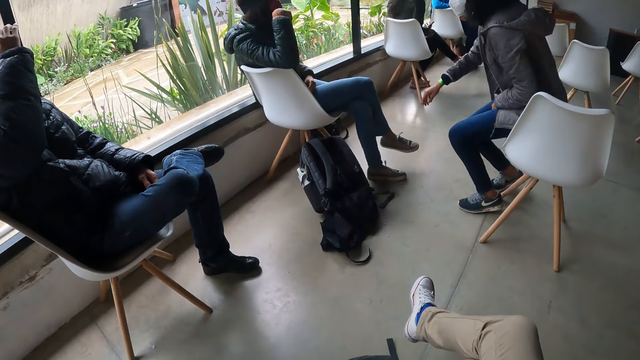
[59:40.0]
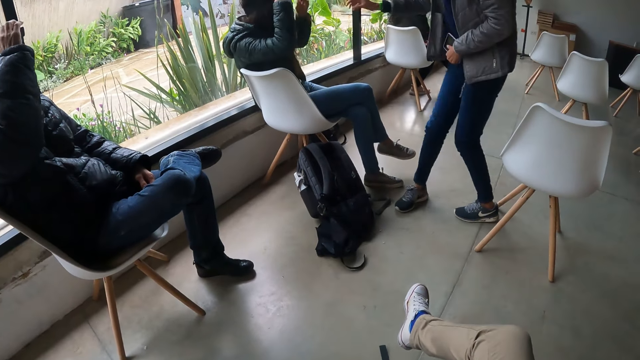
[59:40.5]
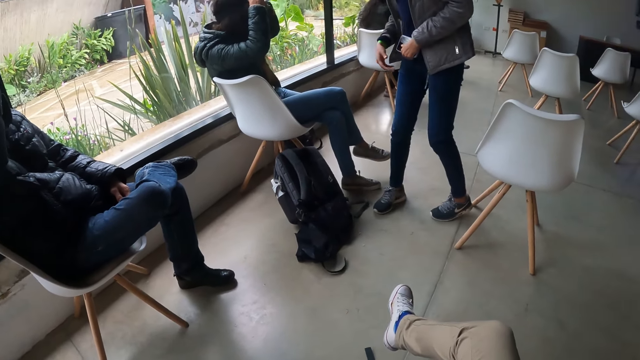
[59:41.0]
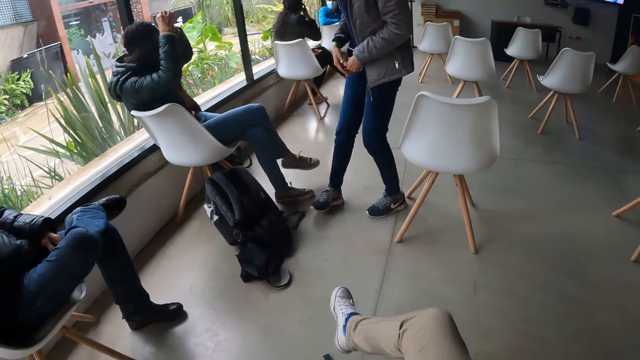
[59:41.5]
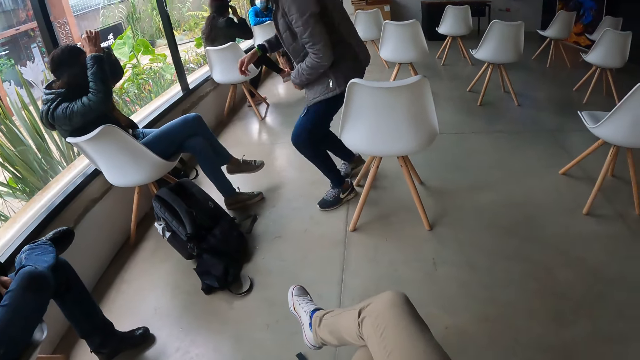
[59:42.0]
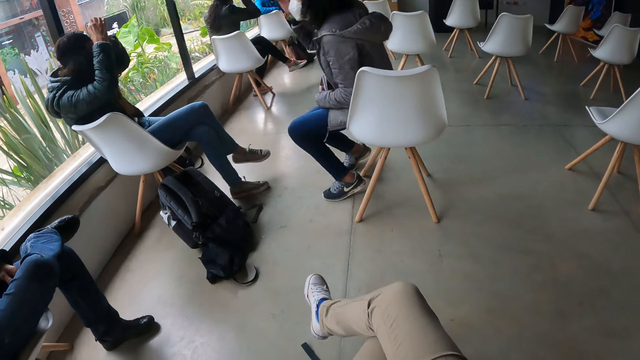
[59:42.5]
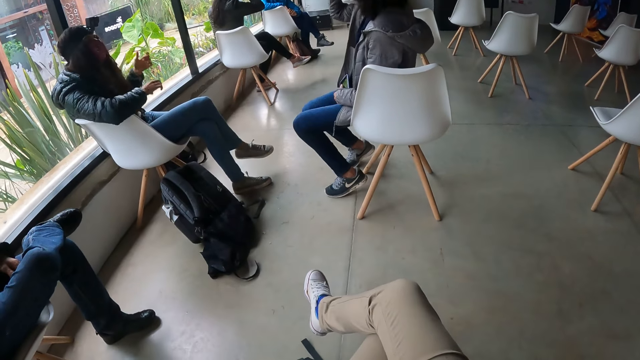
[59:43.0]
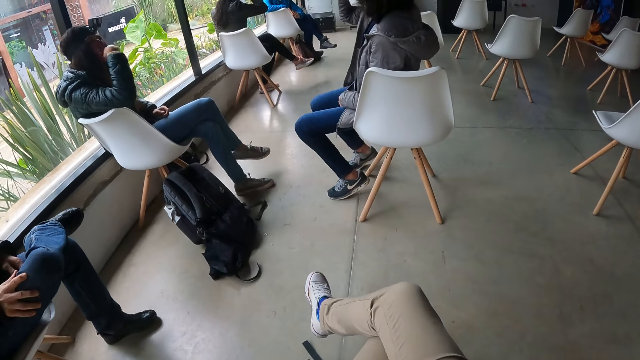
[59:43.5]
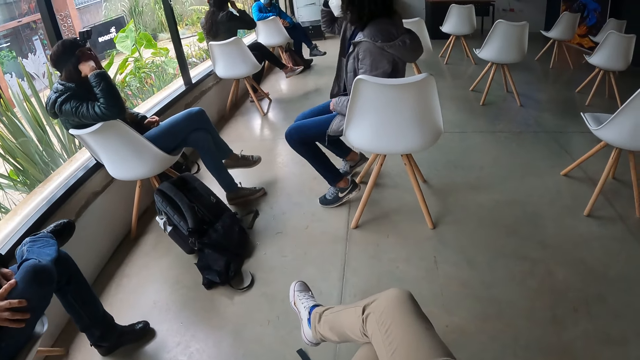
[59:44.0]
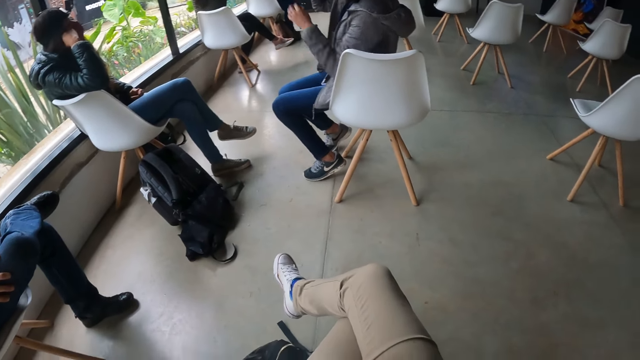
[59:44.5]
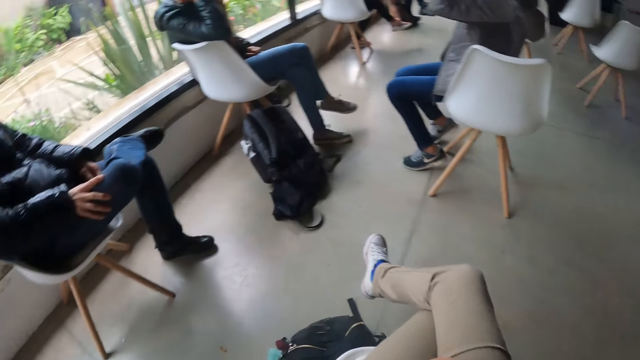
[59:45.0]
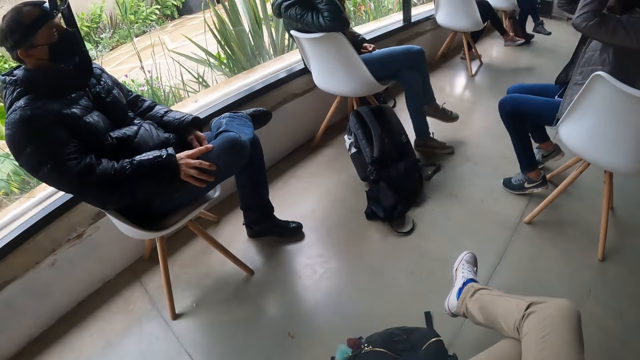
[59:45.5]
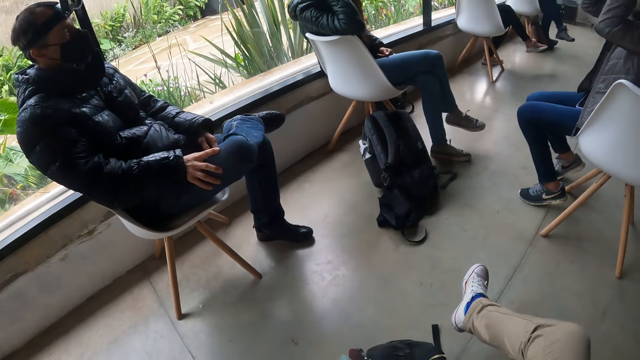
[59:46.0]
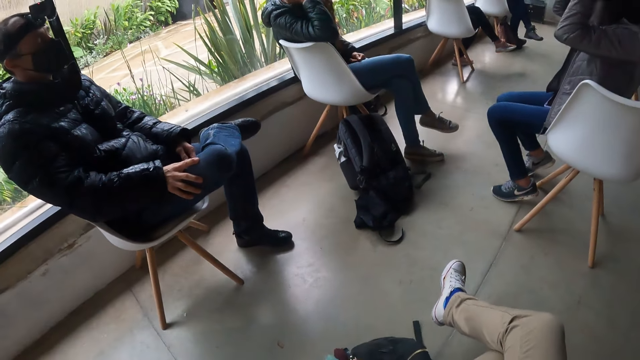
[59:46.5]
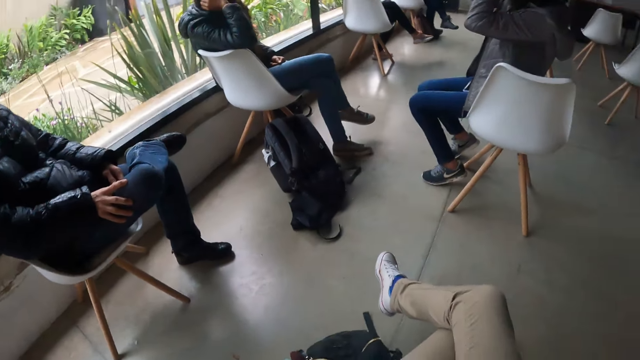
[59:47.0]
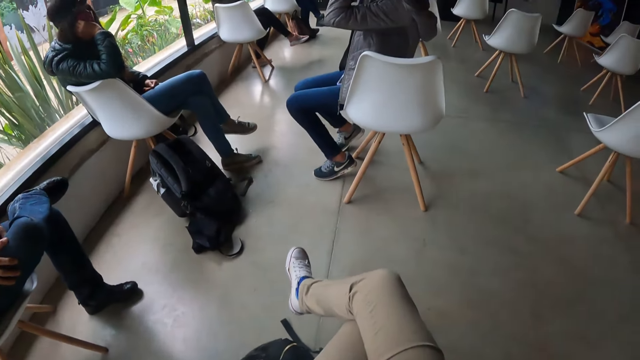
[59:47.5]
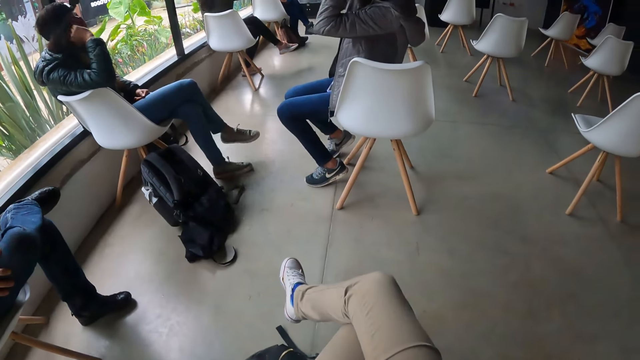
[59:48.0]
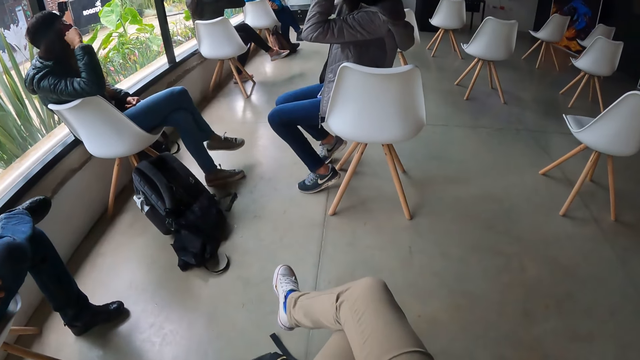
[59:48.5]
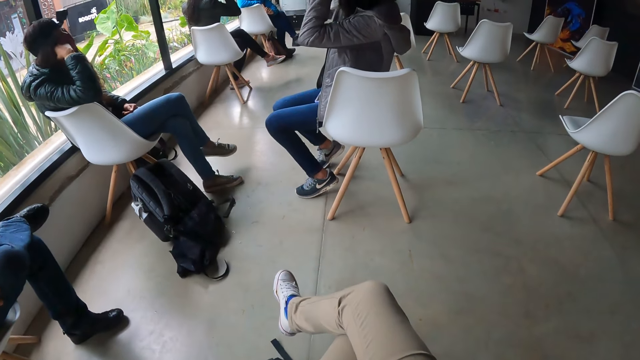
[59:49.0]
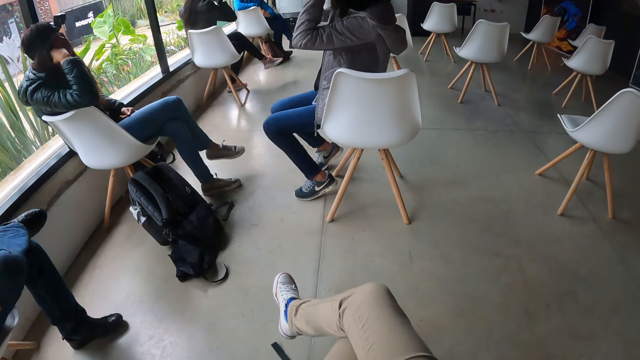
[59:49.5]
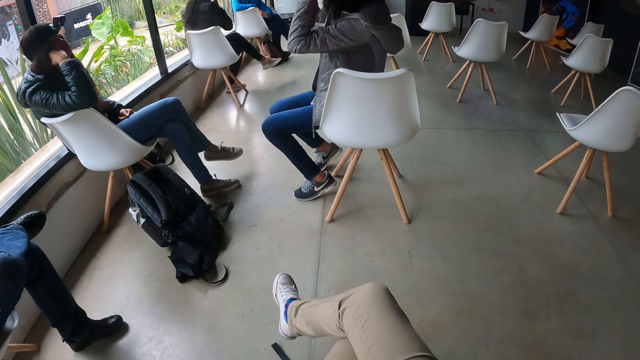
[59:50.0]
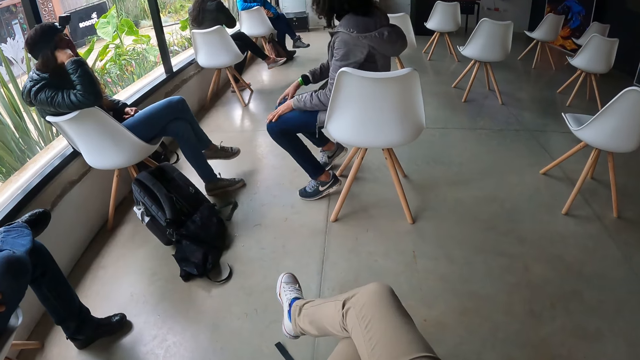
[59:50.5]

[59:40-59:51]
A woman stands up on the chair. Another woman adjusts the camera on her head with both hands. The first woman sits on the chair. The camera wearer looks around.

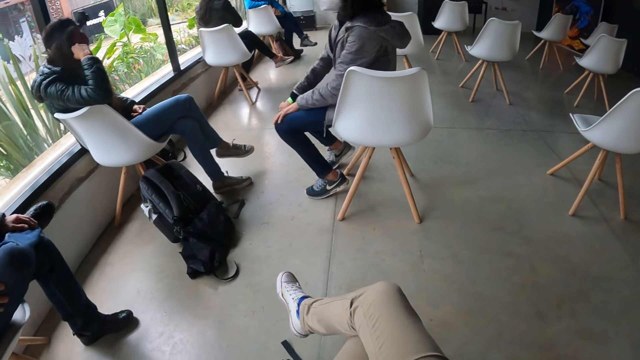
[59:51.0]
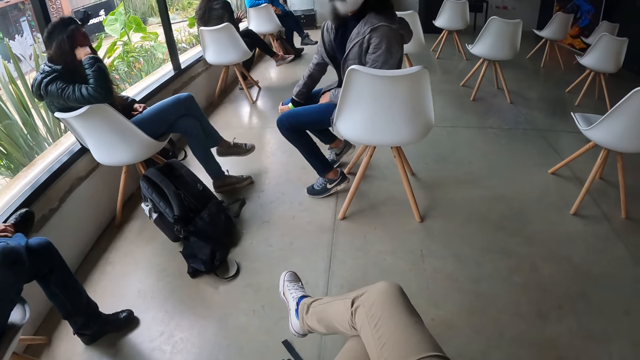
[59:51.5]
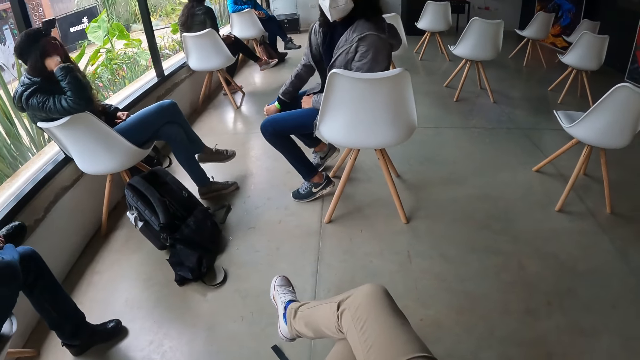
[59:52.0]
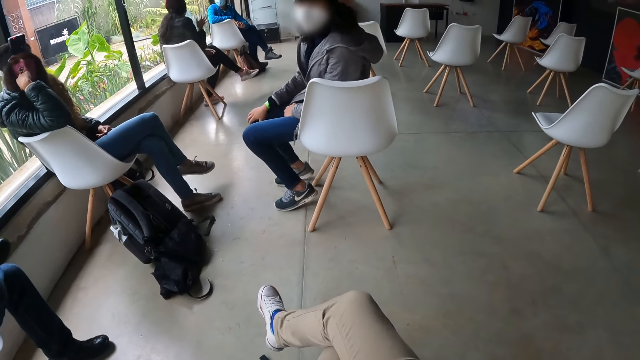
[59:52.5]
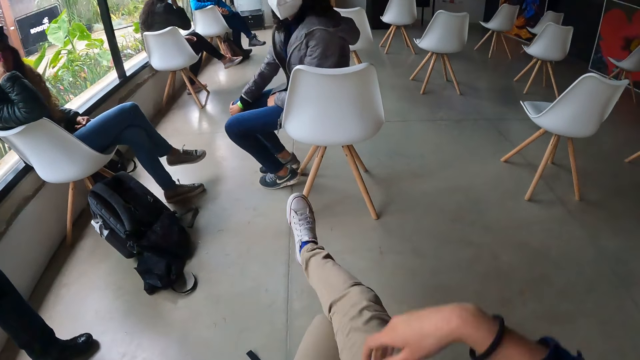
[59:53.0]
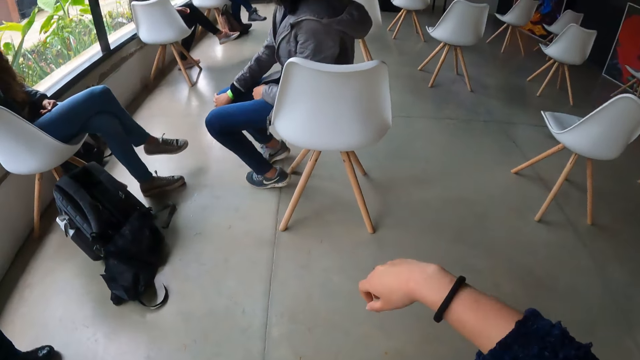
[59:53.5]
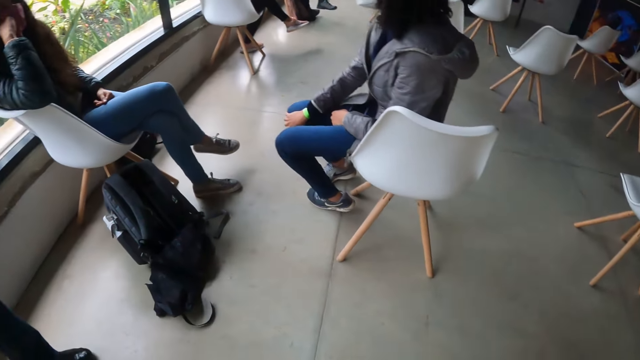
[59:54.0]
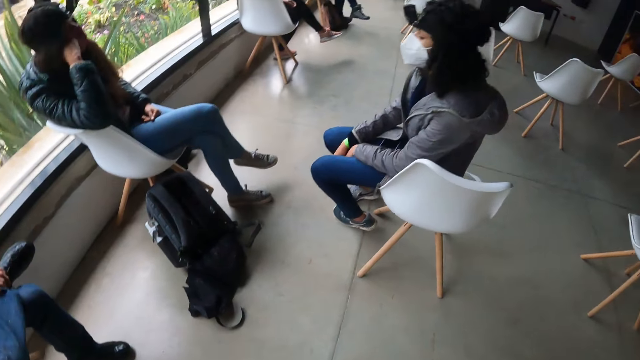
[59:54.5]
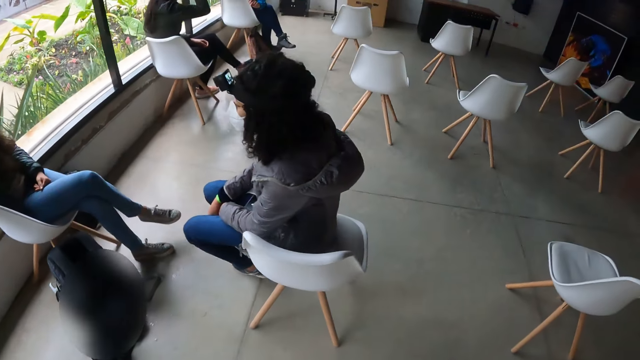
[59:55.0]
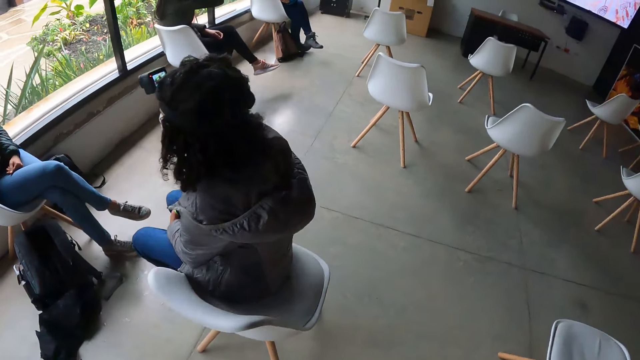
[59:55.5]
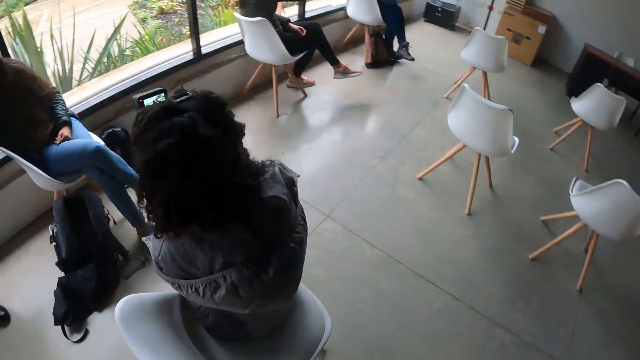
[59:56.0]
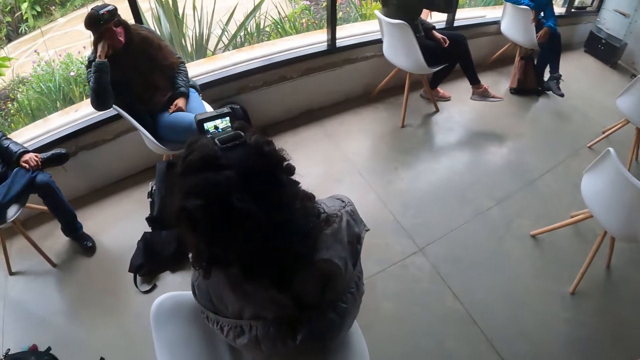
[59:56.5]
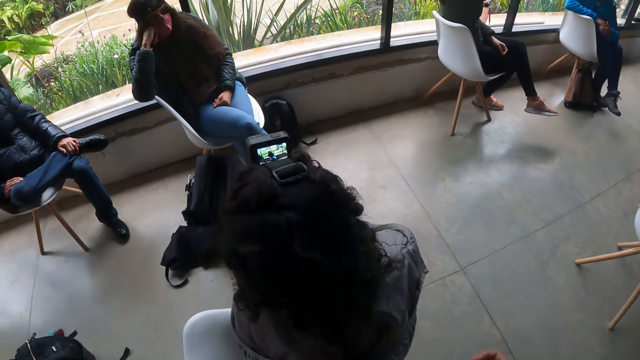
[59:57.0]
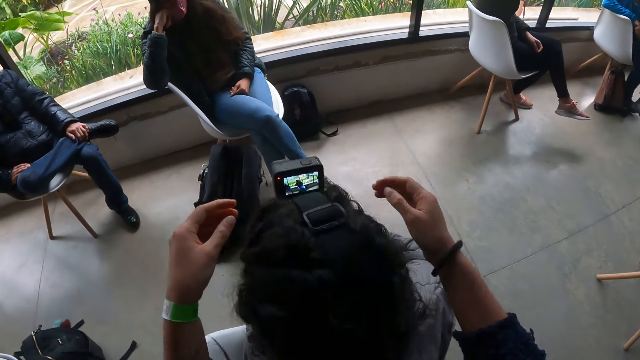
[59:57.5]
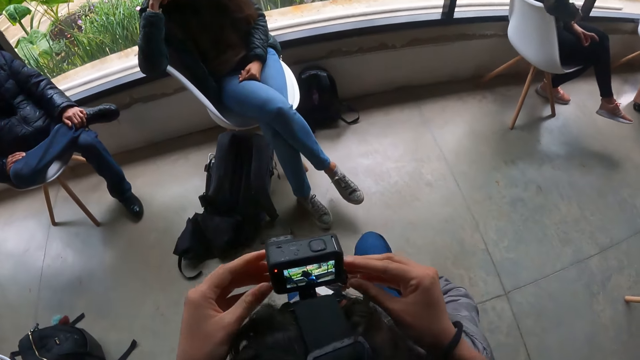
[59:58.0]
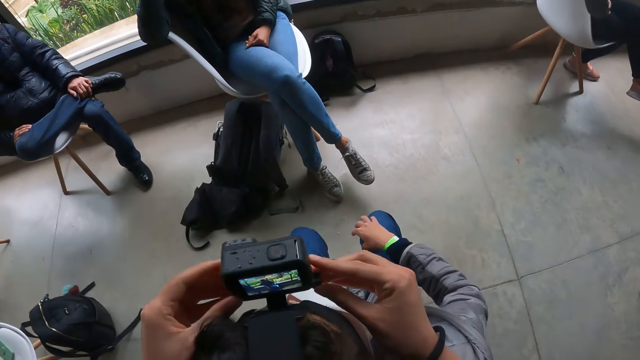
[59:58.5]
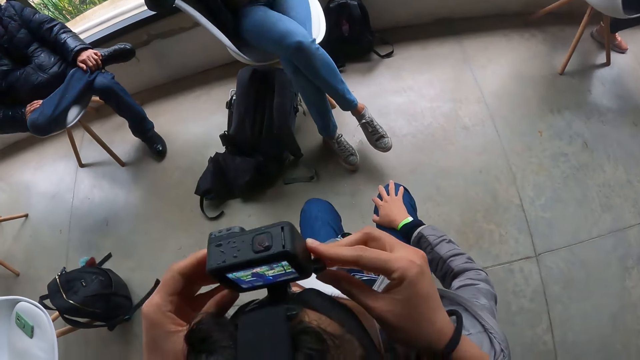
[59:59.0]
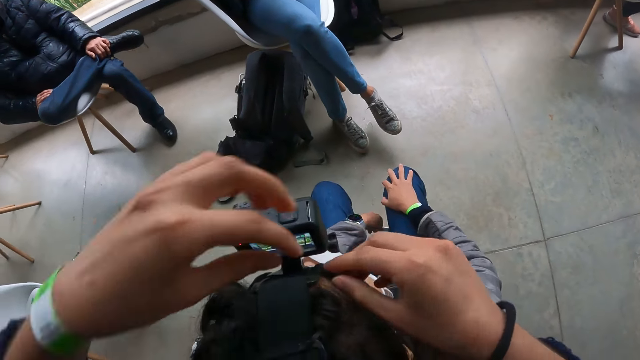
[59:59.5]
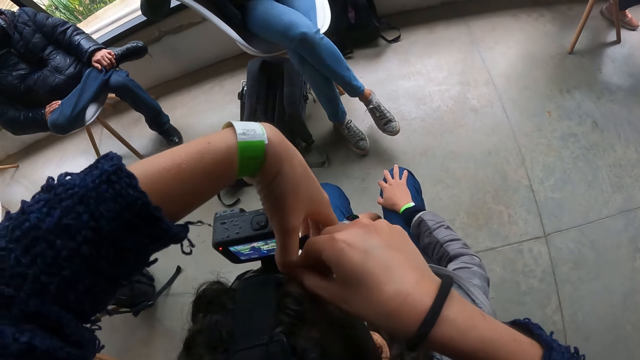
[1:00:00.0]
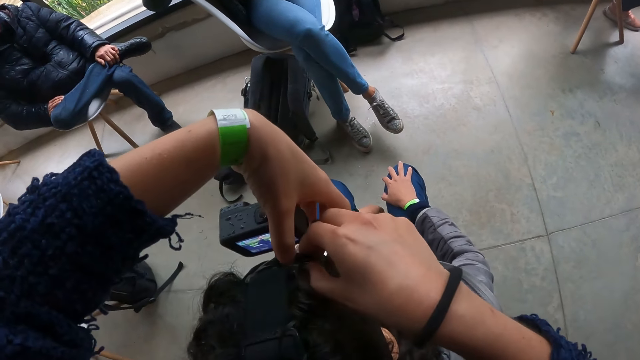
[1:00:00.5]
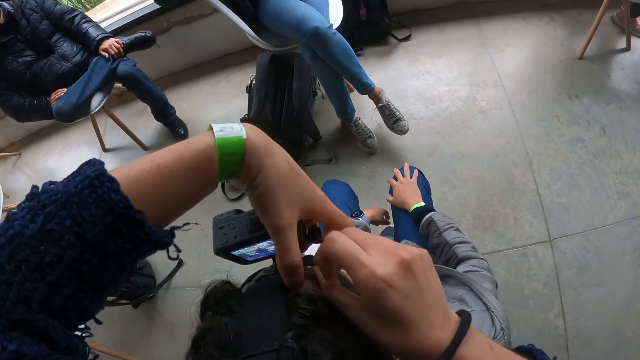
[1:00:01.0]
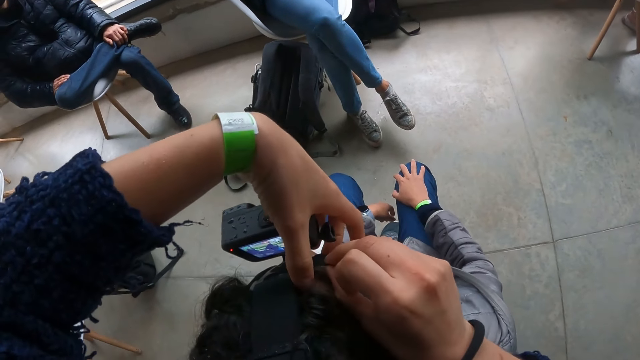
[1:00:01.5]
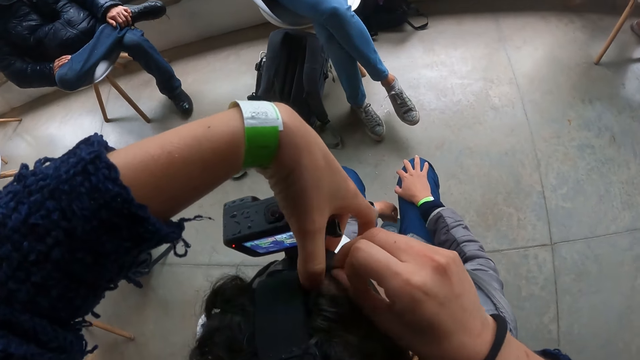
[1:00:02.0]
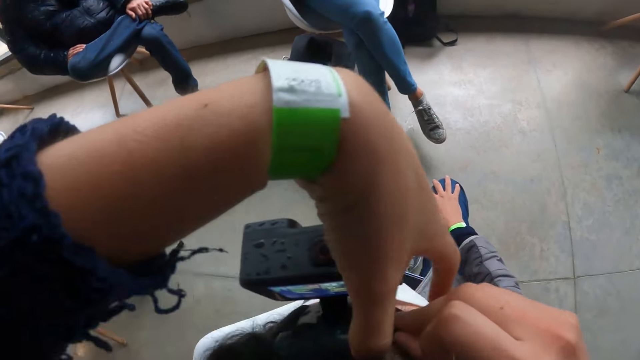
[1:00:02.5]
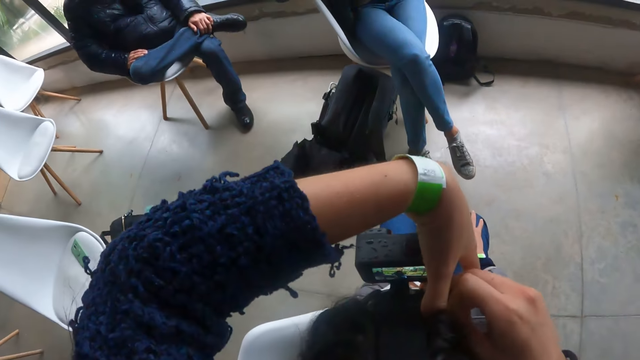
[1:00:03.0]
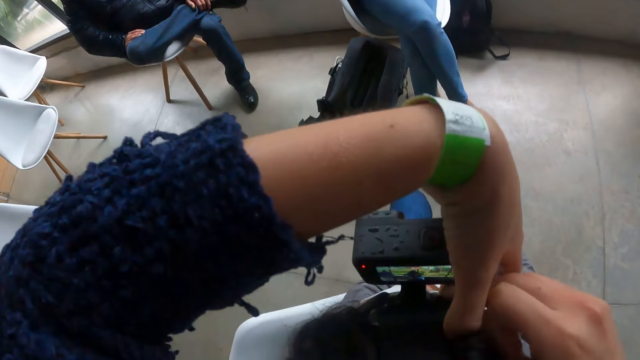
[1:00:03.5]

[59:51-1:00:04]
The camera wearer stands up. They walk across the room. They adjust a camera on the head of a woman with both hands.
